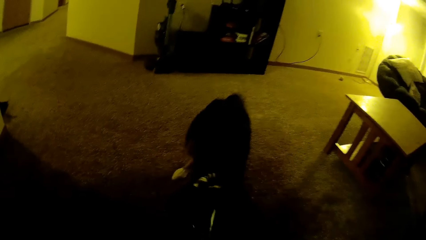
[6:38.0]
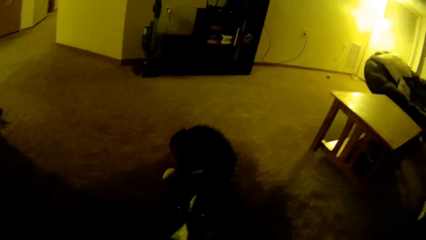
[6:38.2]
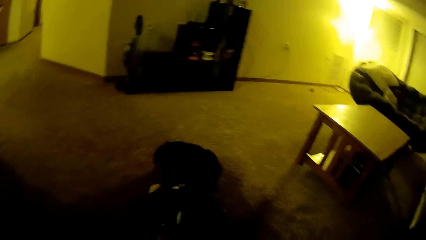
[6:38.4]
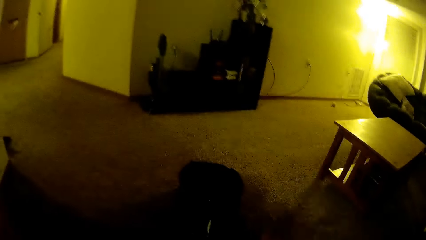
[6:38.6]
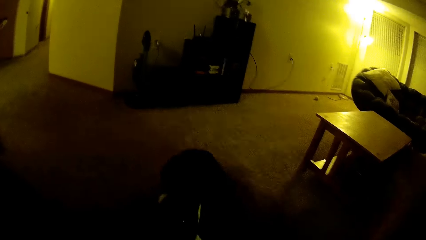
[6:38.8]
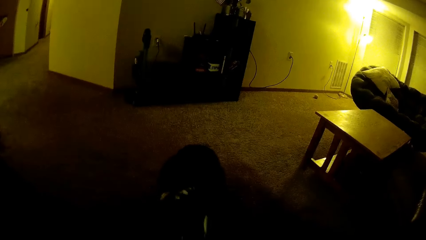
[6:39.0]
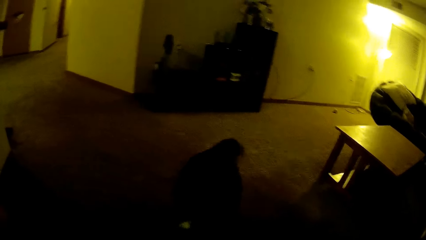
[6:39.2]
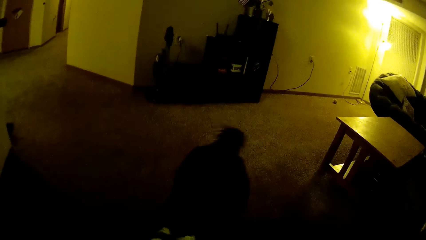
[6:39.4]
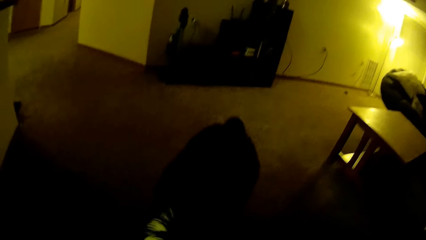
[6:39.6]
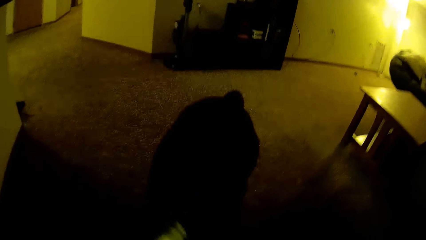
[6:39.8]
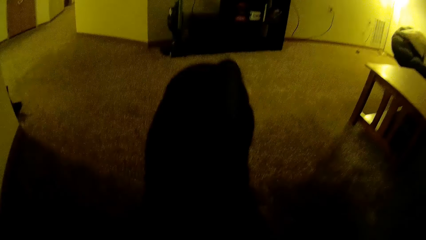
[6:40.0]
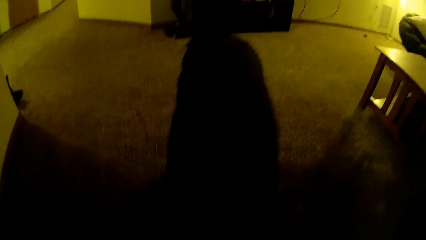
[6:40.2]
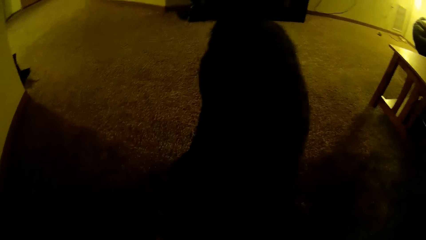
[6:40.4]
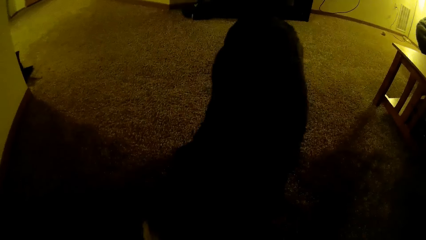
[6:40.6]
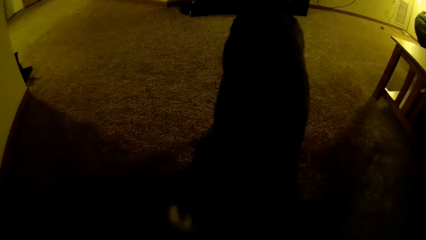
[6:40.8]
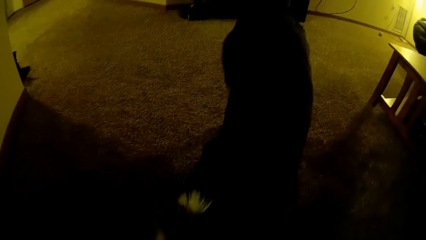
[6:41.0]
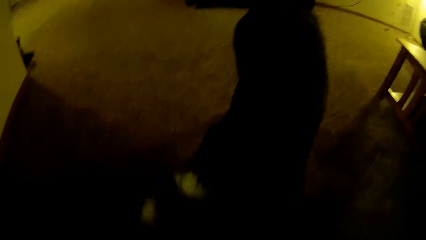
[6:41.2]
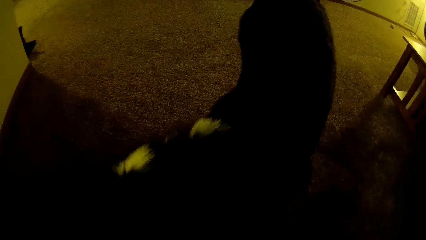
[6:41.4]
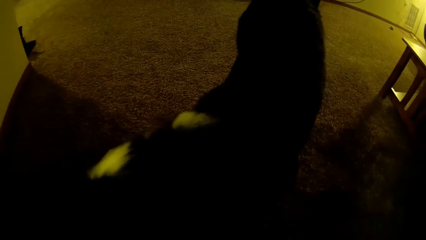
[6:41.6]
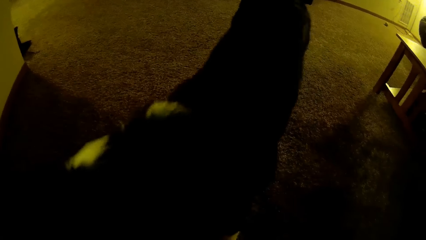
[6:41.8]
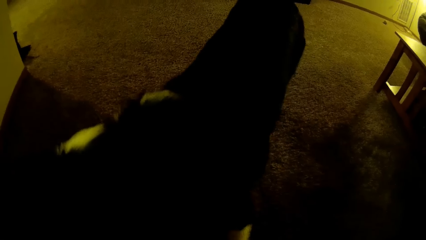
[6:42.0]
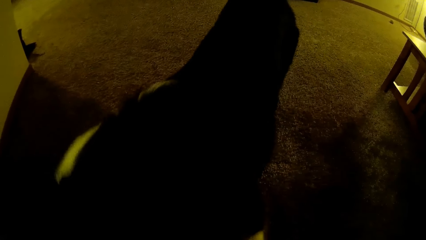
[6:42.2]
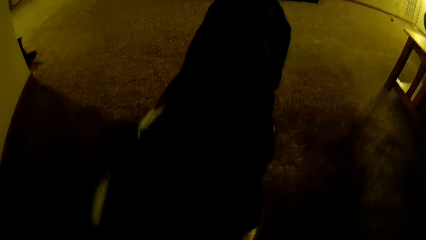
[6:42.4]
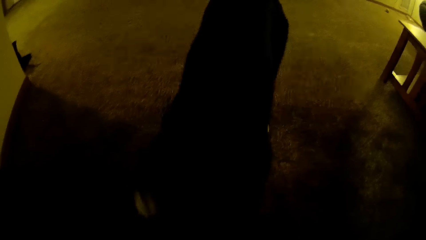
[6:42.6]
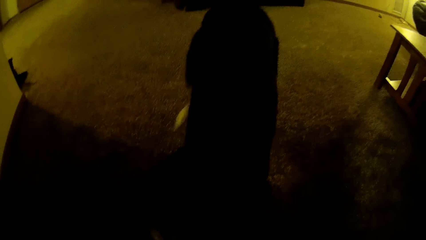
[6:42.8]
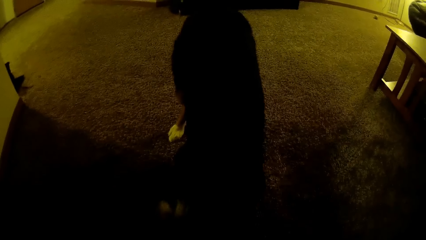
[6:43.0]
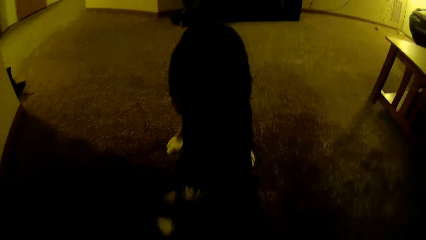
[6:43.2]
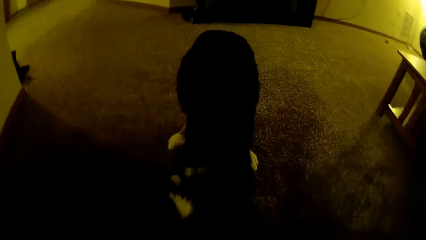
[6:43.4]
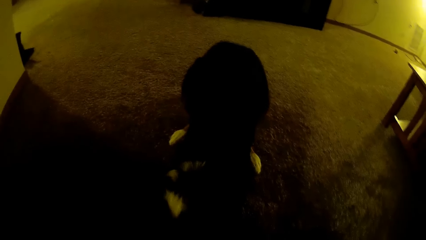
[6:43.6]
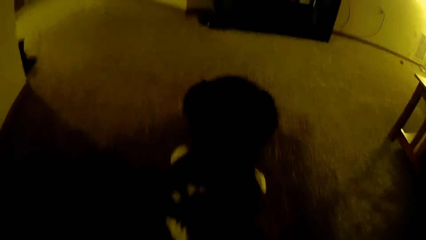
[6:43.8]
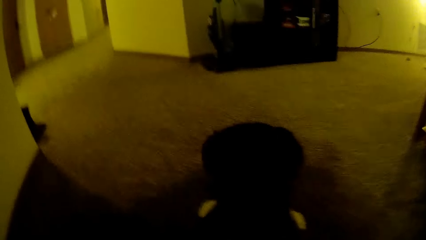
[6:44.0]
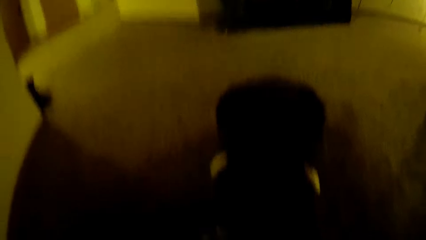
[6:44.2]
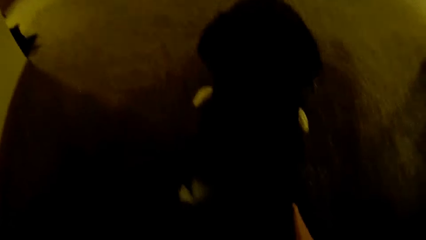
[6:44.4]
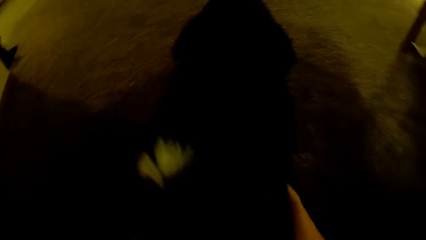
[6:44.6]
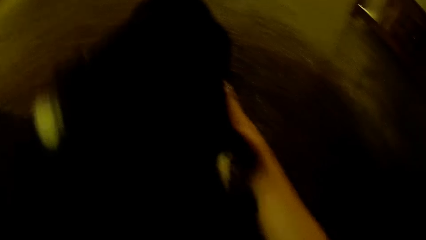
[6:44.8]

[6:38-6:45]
The camera wearer lifts the hand. They play with the dog.

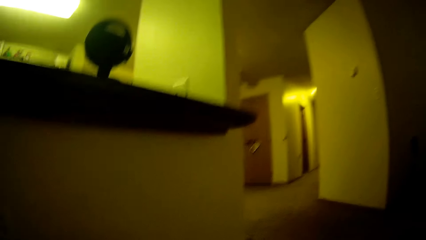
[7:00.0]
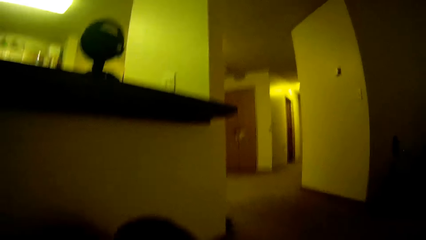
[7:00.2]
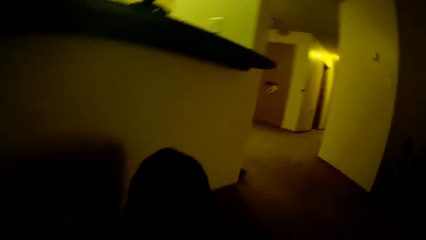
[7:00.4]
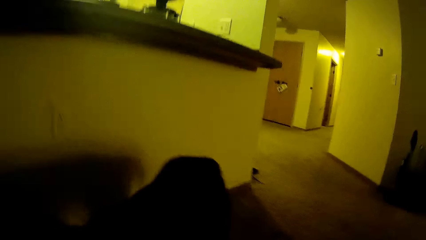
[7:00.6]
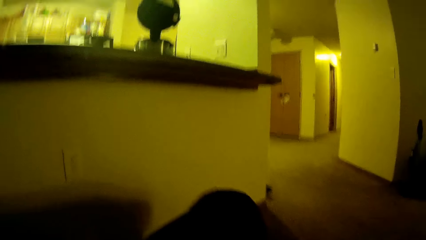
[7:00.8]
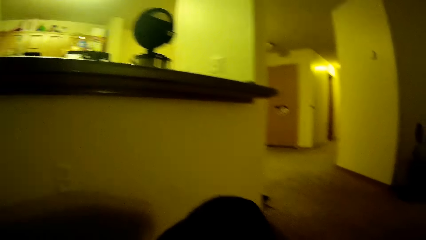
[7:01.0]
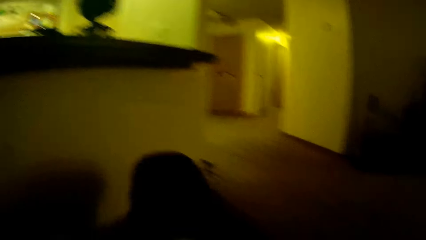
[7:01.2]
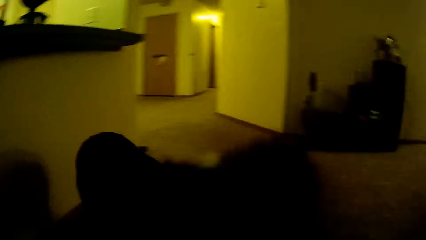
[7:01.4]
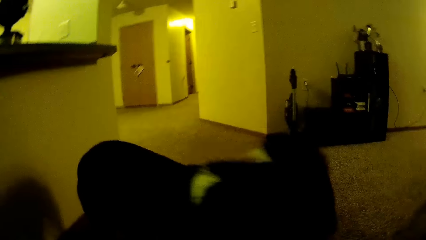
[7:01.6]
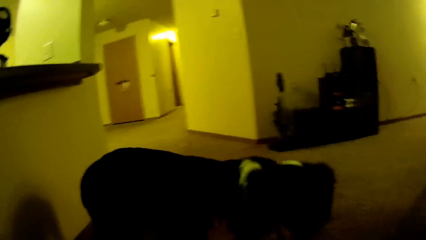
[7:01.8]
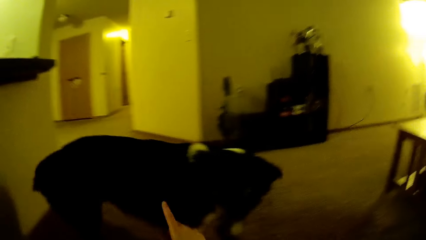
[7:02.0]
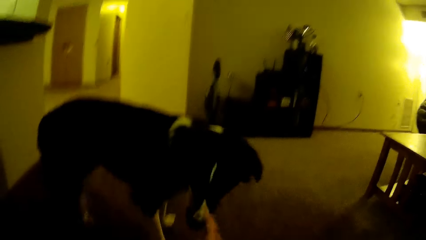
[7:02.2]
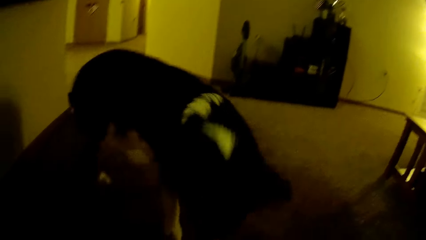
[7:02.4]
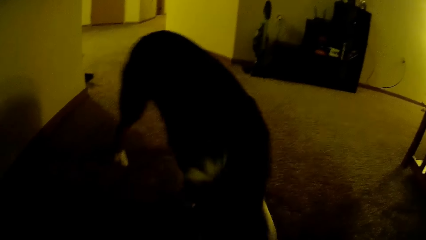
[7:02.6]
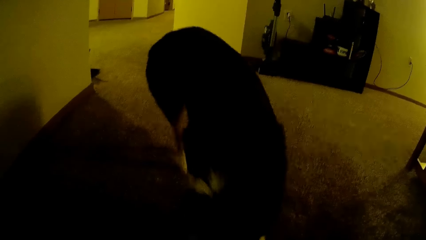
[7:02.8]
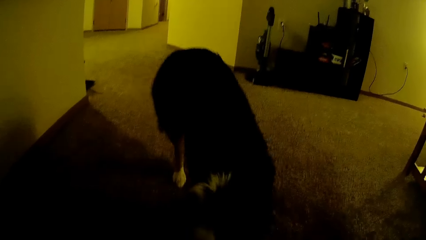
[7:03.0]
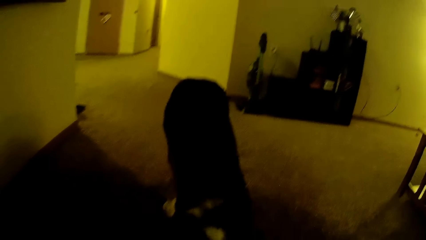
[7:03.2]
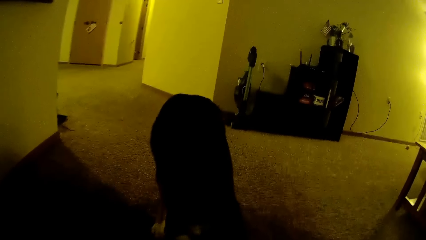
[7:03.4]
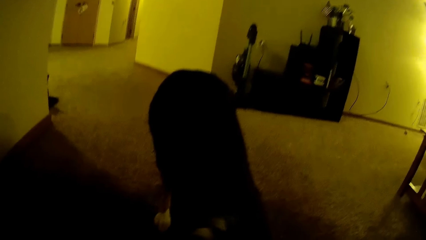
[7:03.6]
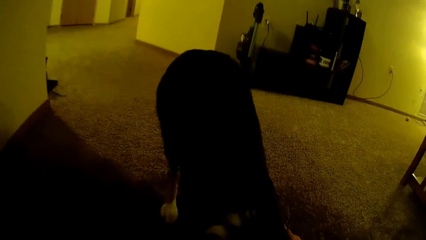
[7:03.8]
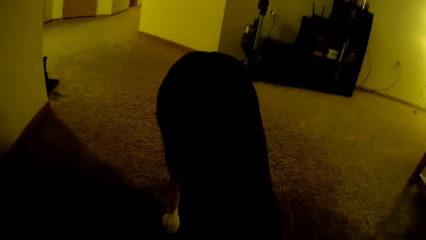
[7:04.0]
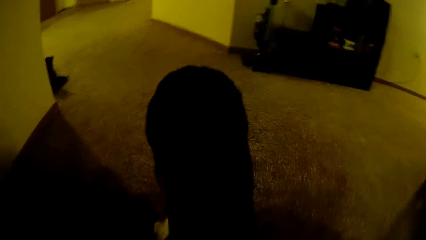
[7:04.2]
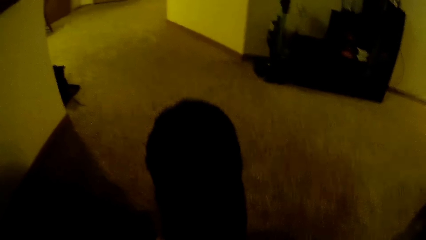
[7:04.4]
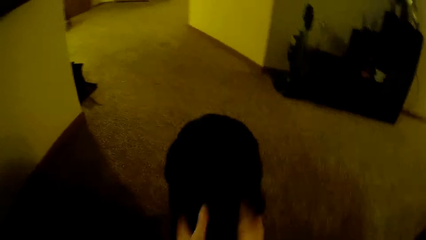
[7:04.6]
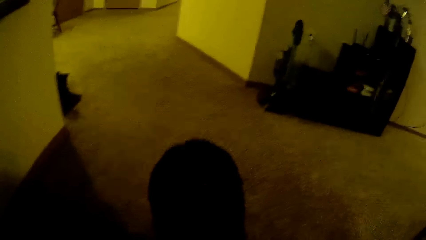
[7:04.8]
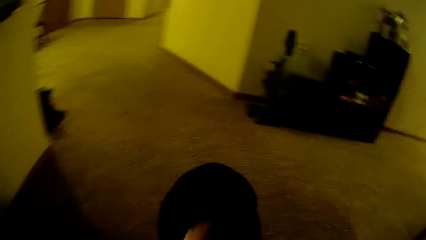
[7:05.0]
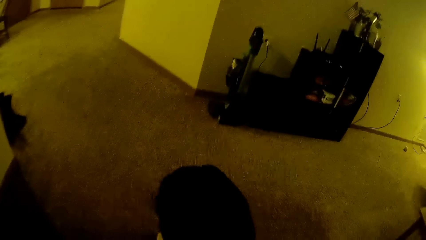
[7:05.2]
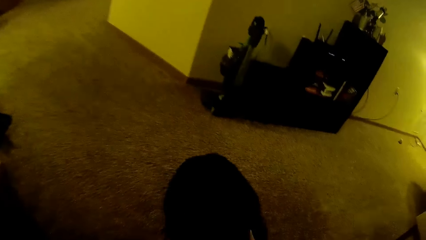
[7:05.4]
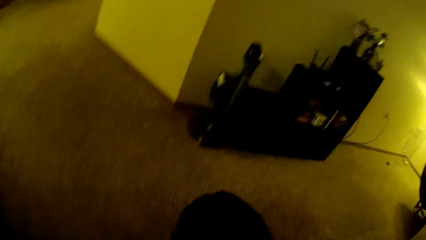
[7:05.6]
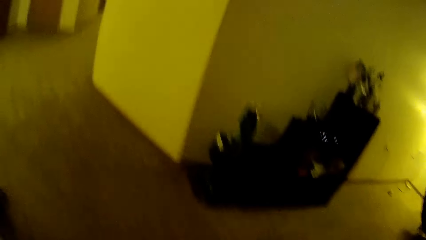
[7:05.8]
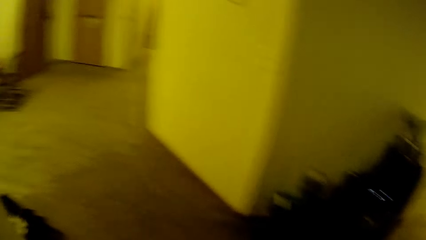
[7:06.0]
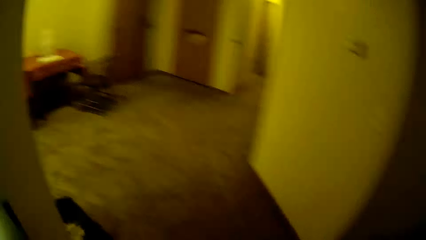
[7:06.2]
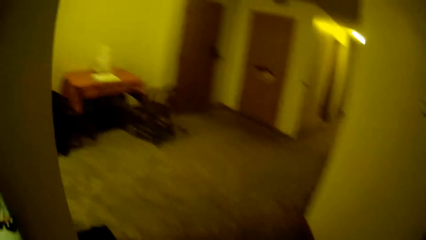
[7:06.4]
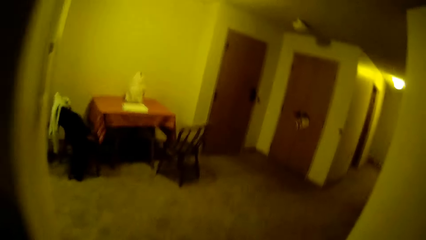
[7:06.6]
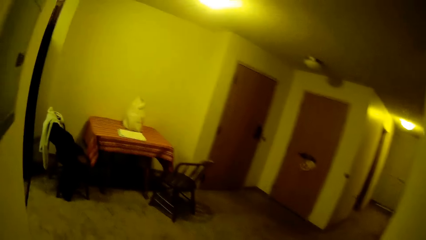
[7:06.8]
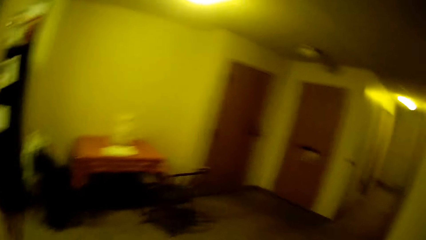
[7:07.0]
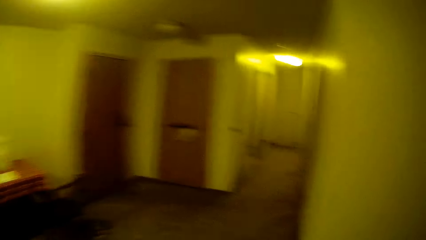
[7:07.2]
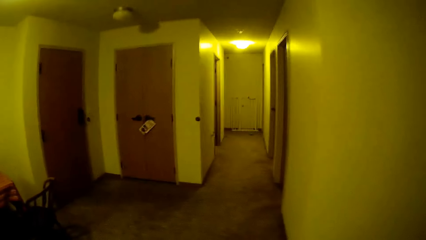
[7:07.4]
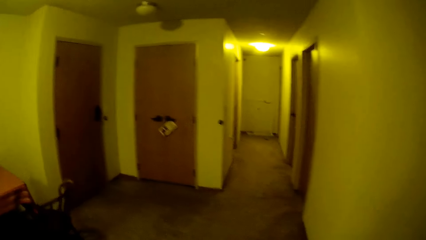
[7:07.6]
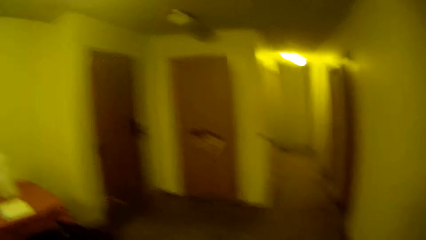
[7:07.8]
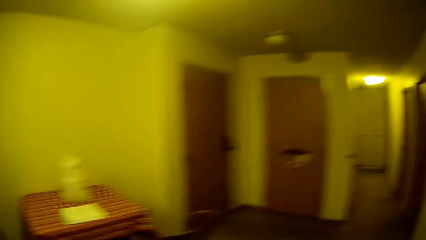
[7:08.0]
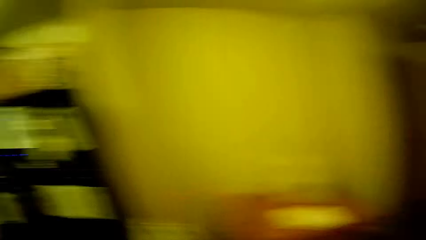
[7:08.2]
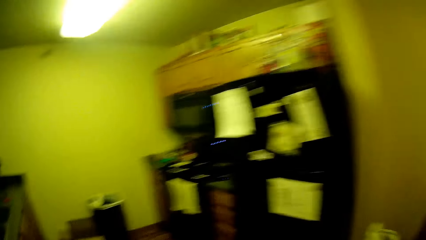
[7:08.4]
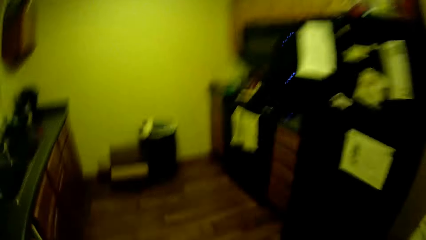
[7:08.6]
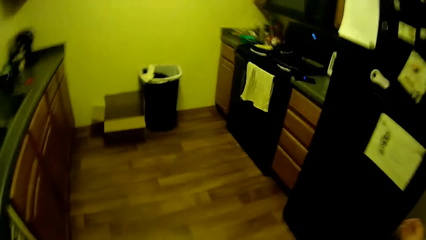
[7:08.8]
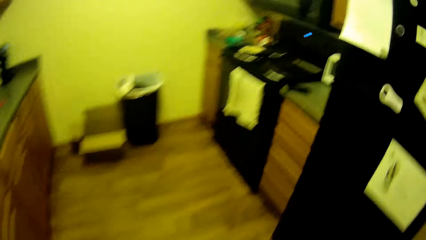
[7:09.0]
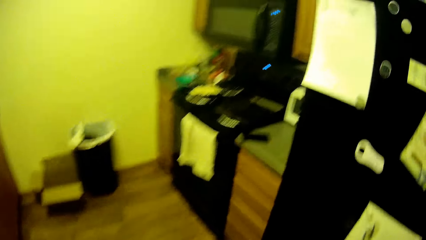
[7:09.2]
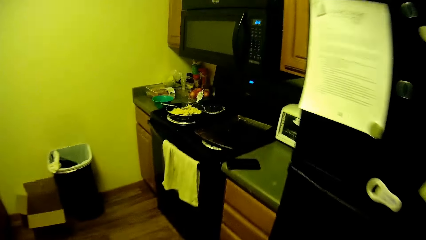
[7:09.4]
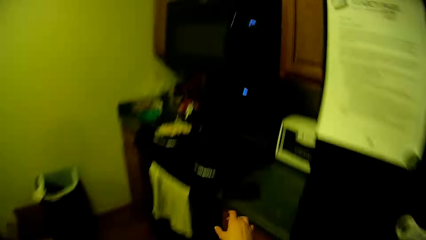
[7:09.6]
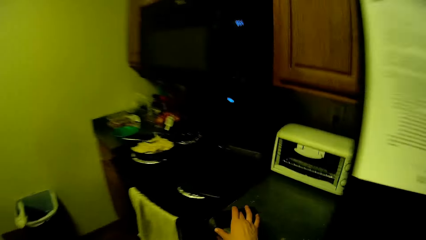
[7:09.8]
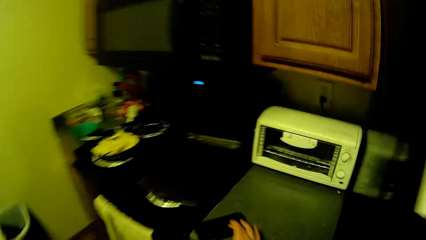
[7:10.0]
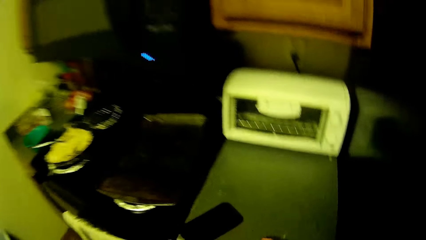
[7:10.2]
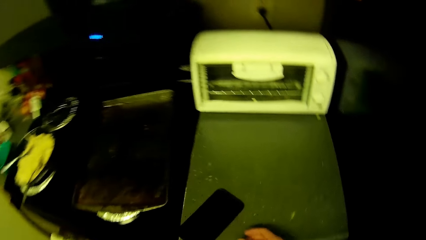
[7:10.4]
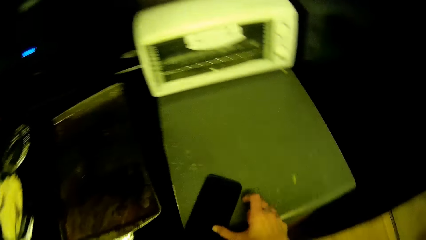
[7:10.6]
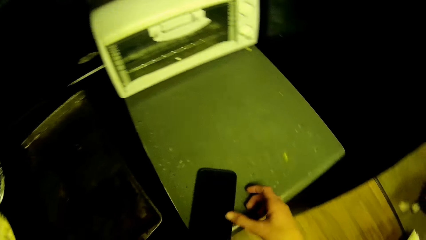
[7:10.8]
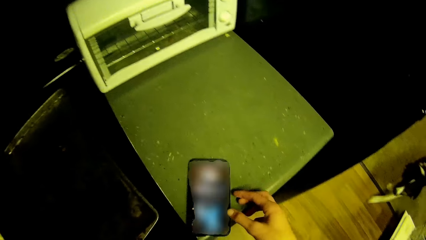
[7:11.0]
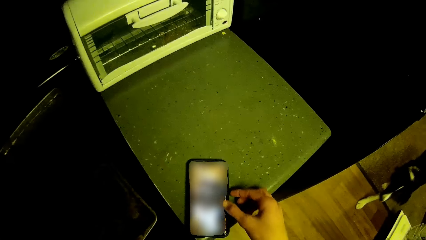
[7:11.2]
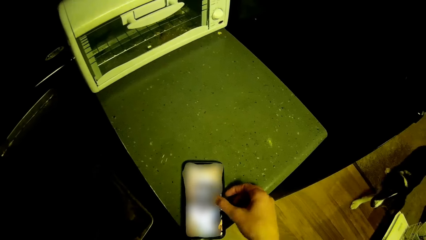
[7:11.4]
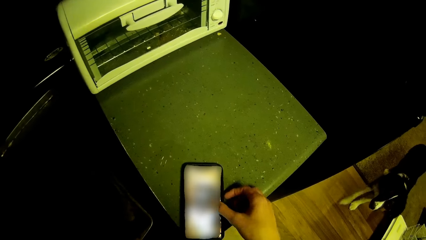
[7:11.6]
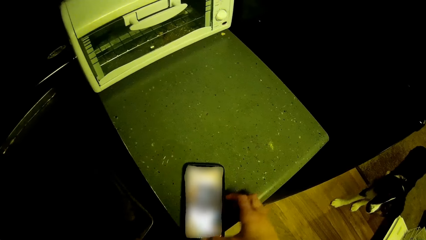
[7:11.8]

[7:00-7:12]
The camera wearer moves the hand. He touches the dog. He looks around. He walks towards the kitchen. He operates the phone with his right hand.
